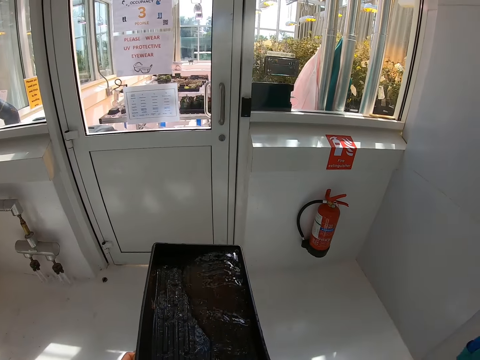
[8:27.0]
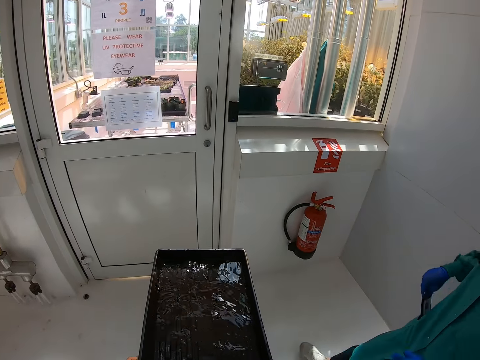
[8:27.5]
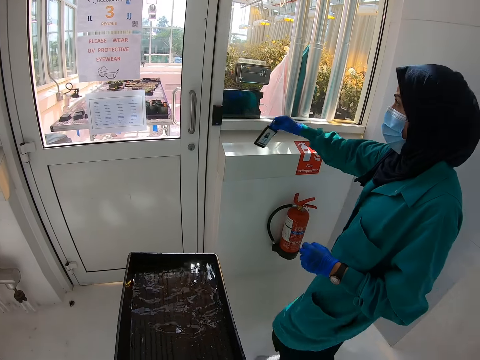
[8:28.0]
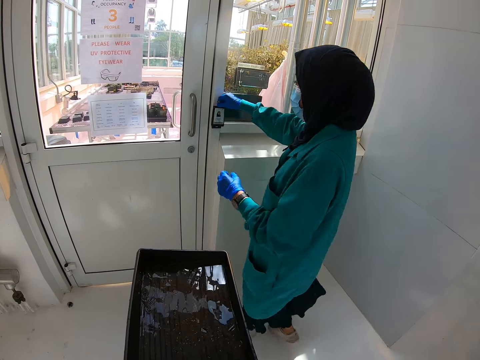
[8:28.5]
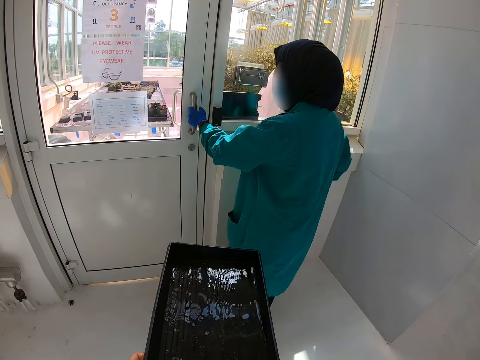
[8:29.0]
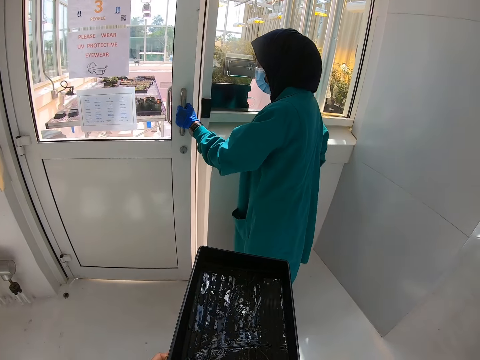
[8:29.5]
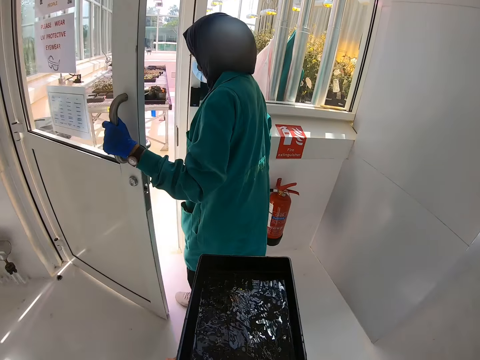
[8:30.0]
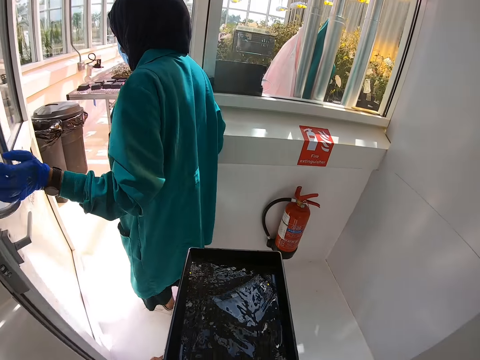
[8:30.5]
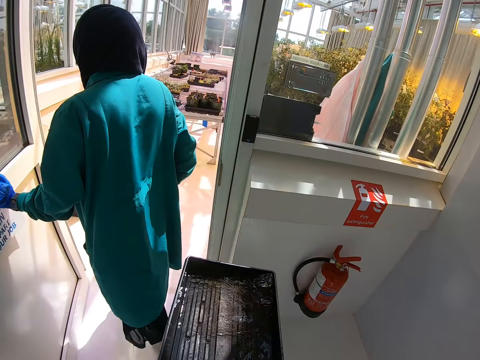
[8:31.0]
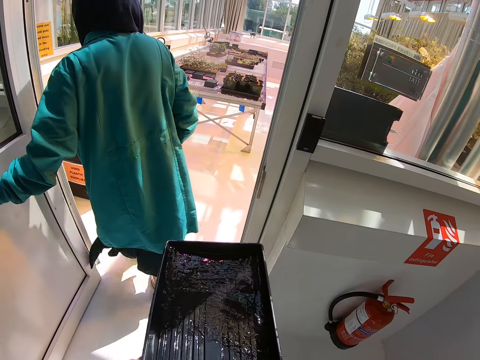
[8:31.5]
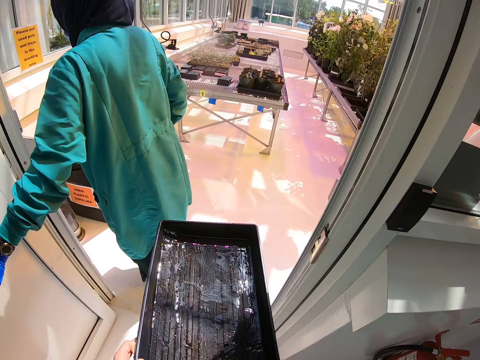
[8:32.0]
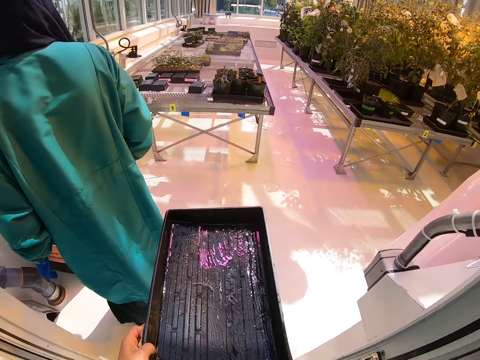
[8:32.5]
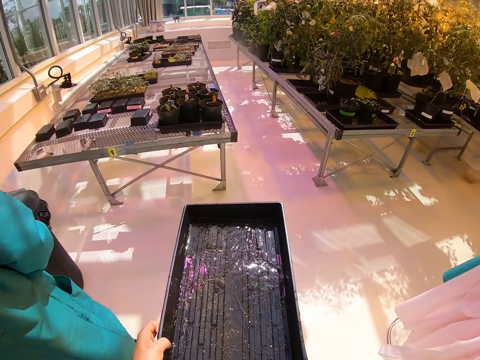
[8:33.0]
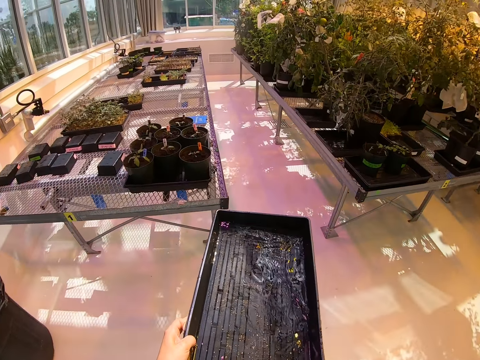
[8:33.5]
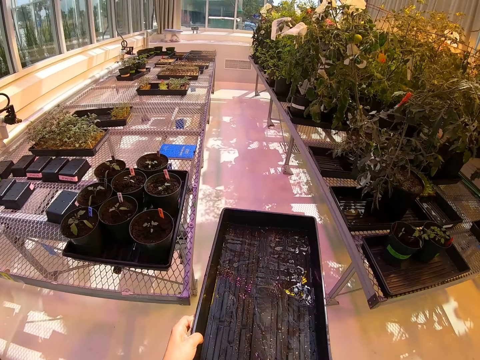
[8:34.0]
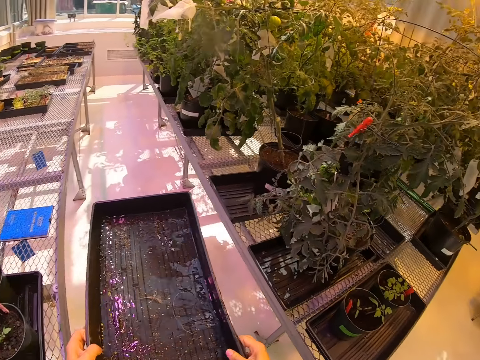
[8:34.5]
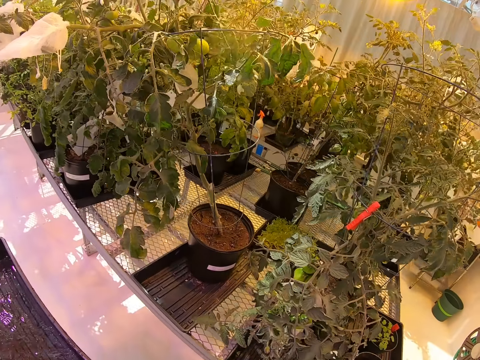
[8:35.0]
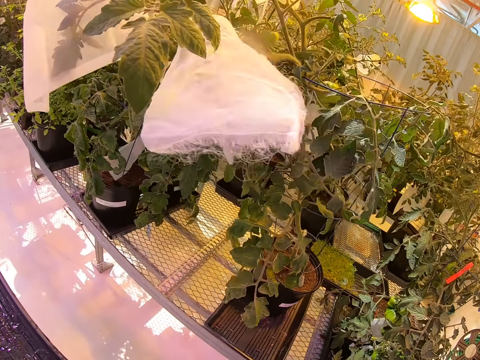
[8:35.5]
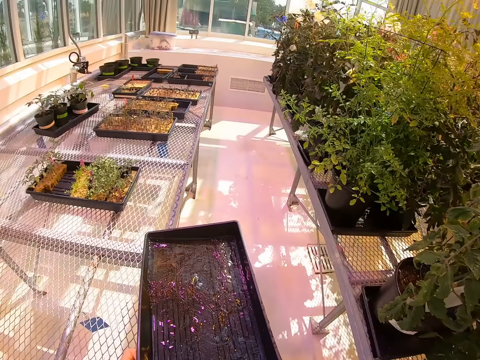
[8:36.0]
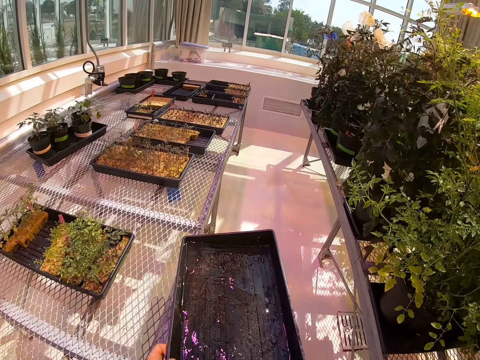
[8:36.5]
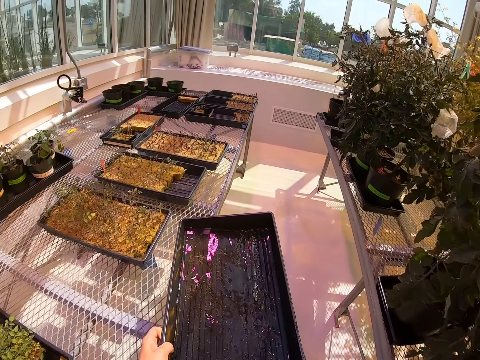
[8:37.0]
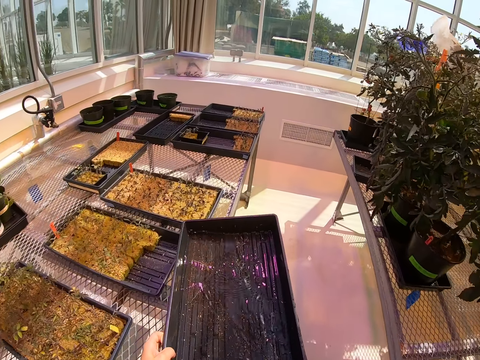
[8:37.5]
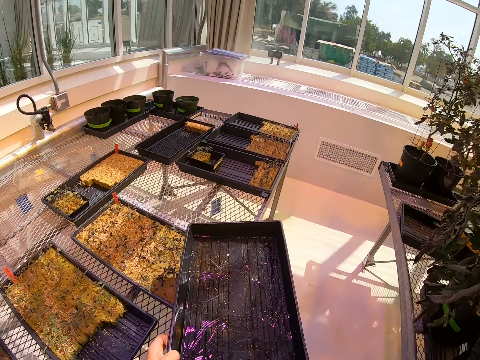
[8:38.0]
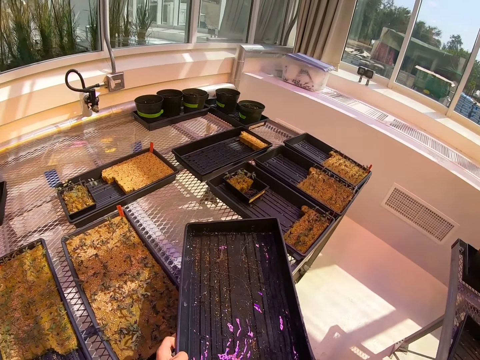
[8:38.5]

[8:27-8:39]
A lady puts a card on a biometric. She opens a door with her hand. The camera wearer walks around a nursery.

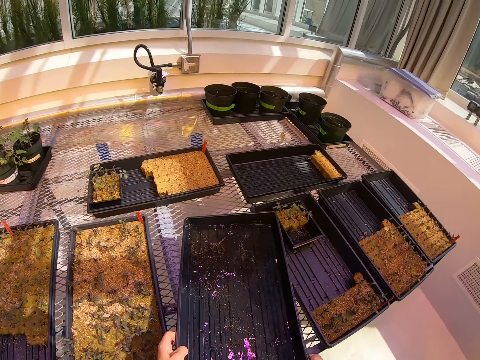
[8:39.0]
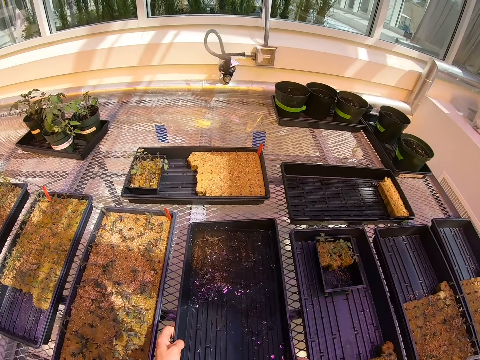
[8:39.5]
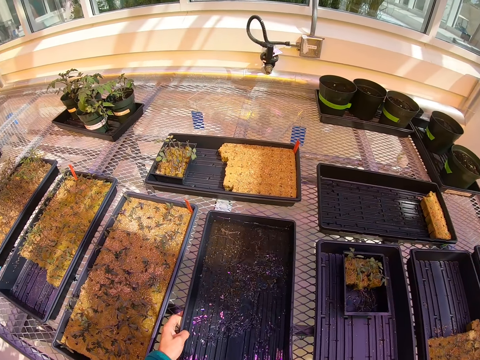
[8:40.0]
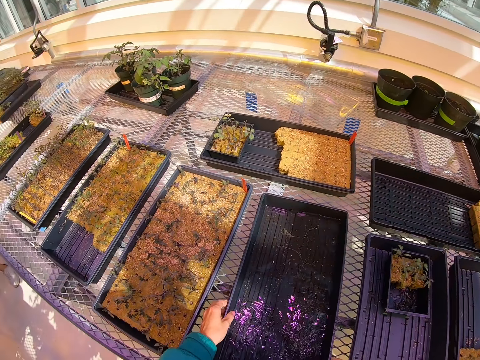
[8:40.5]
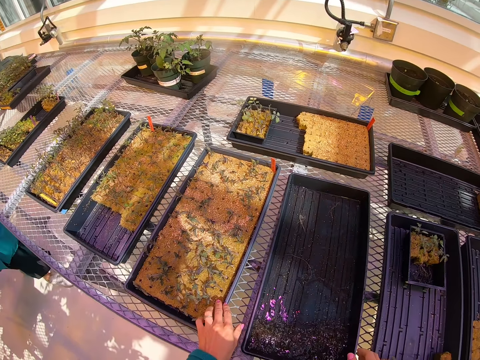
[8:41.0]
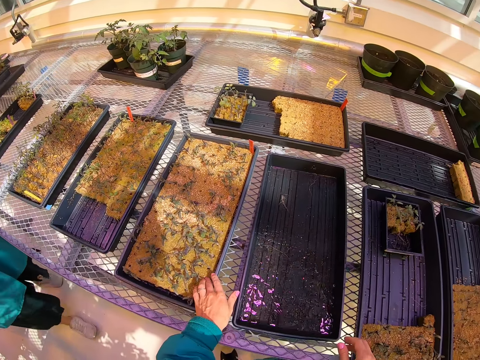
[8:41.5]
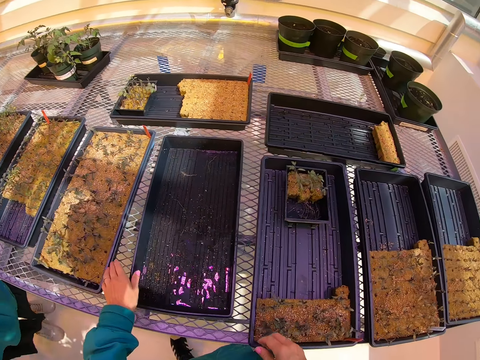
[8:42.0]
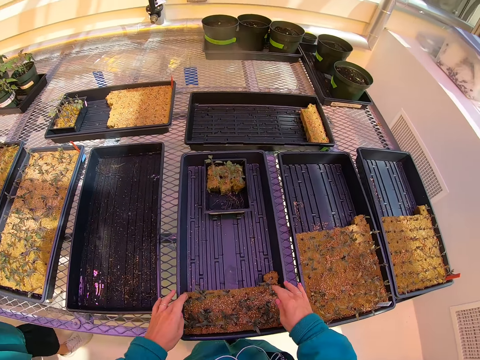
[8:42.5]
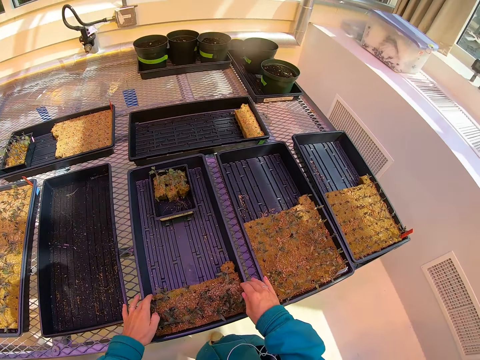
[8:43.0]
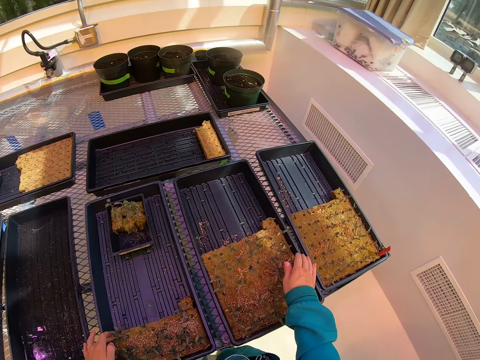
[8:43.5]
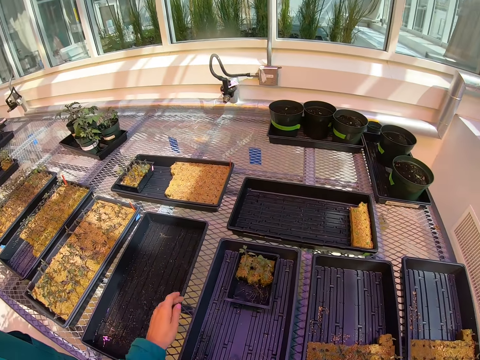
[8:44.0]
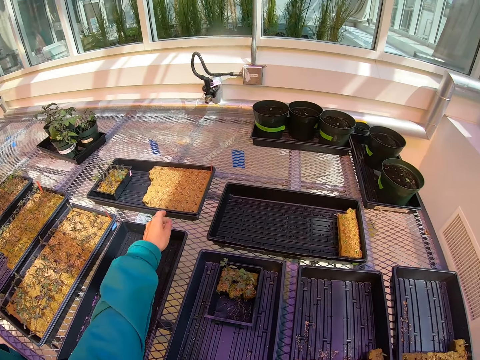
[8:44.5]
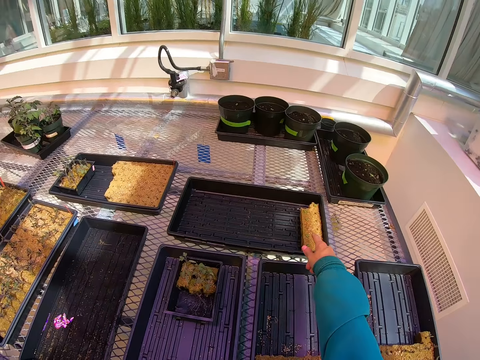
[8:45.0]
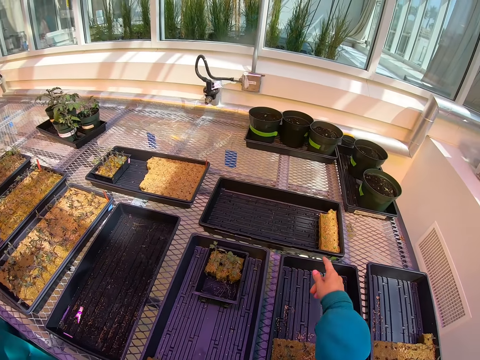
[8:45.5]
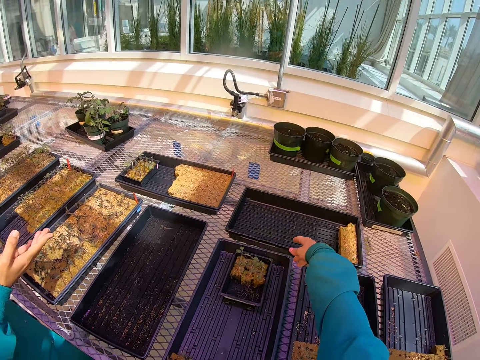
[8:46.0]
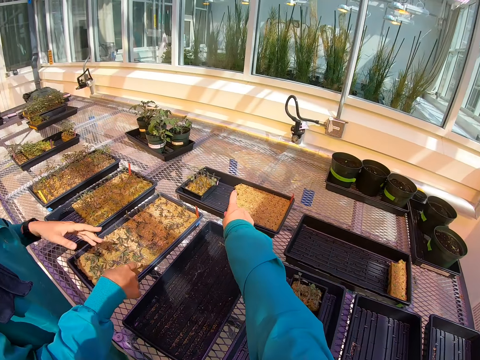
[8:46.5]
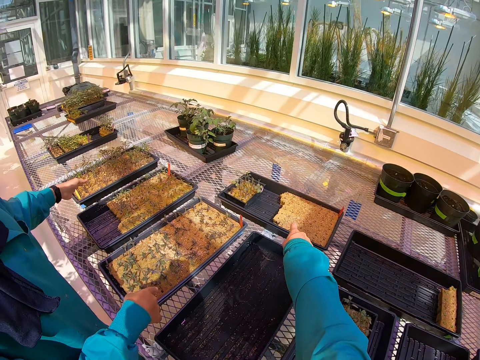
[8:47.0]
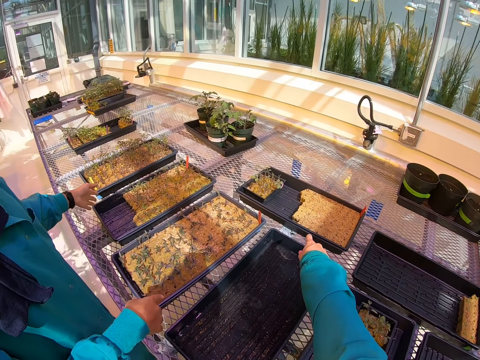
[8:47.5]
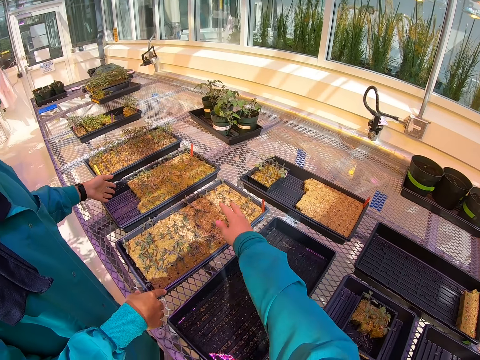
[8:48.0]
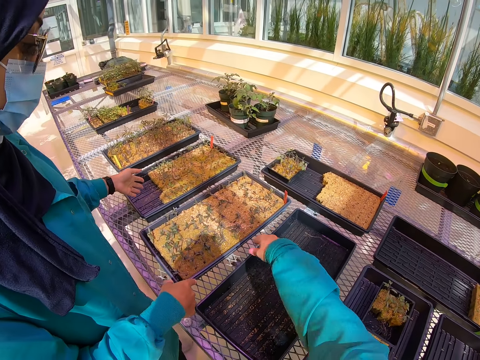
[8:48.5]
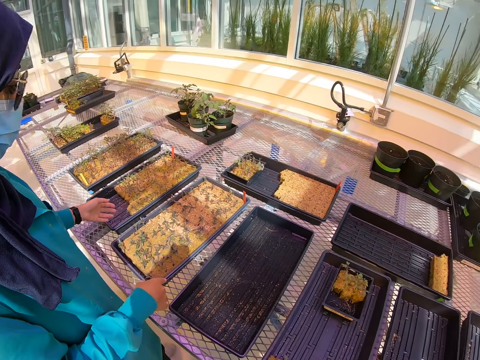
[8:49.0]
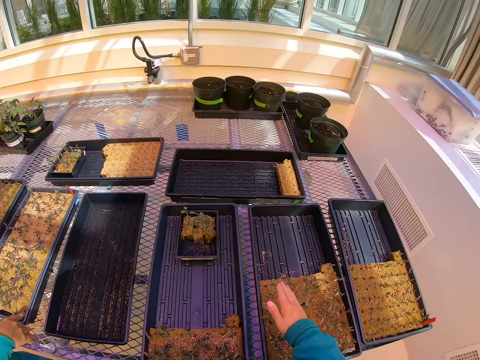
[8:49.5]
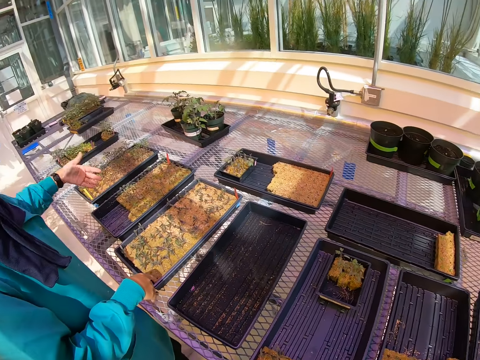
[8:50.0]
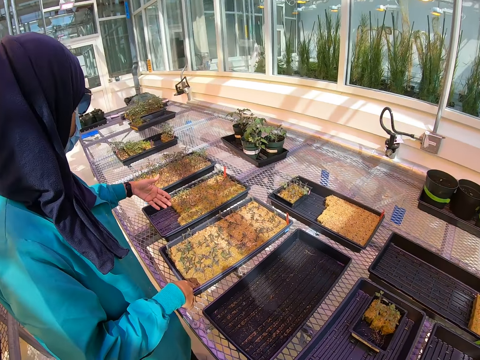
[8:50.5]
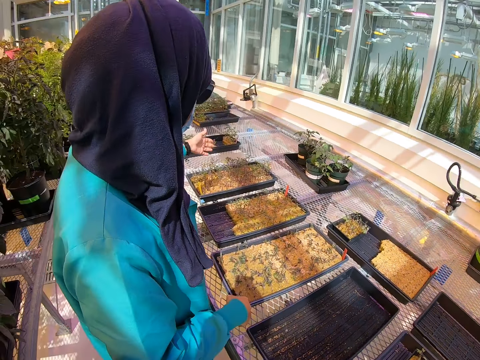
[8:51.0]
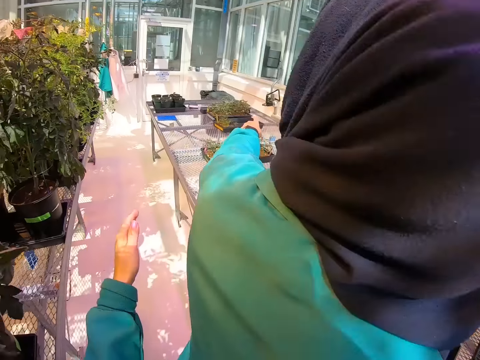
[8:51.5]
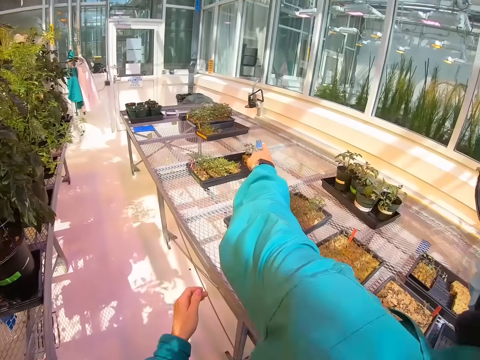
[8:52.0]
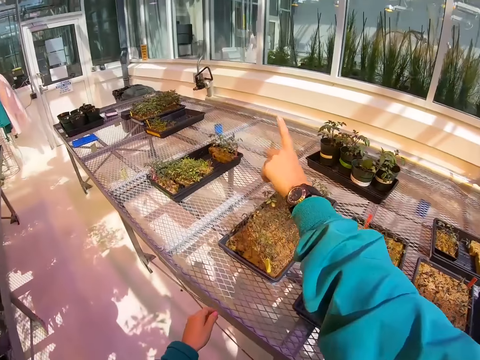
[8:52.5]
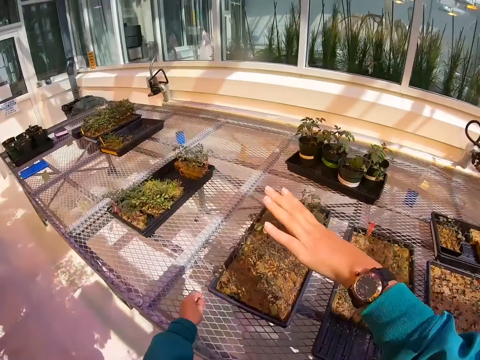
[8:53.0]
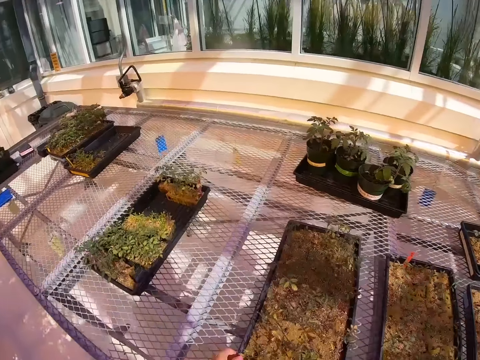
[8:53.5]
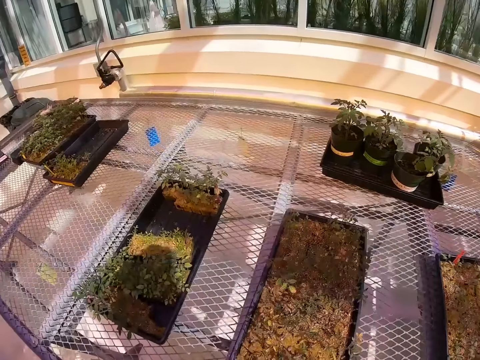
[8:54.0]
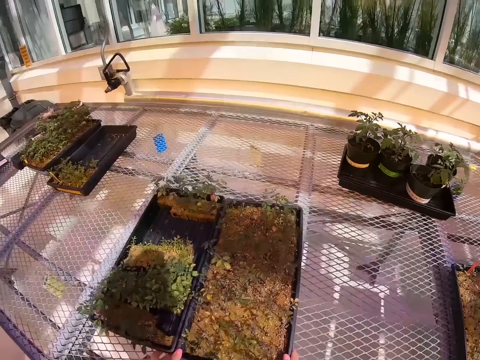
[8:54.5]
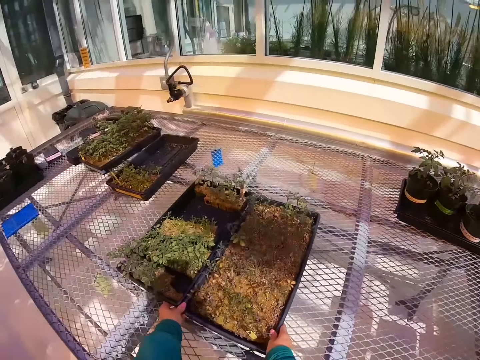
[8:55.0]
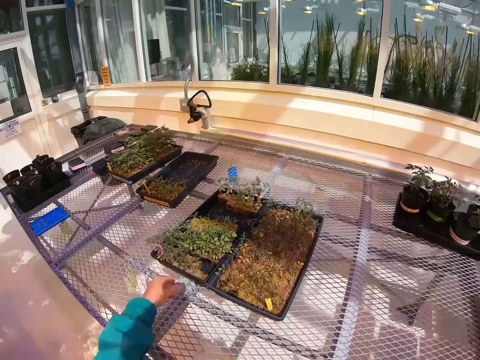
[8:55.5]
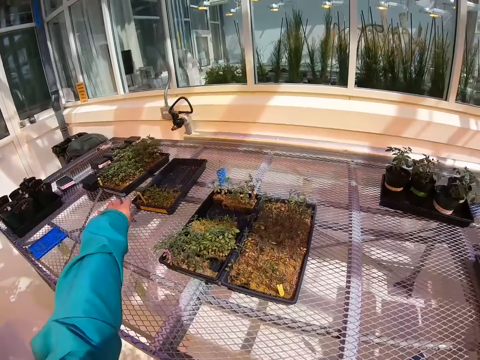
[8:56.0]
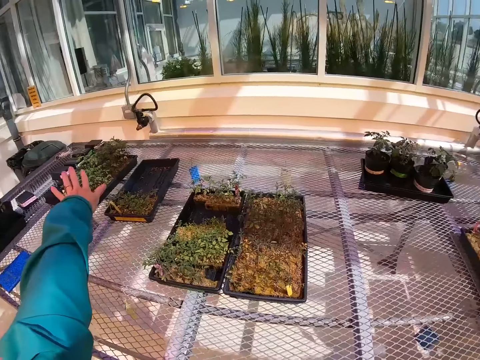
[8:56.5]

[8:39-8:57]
The camera wearer puts the plastic tray on the wire mesh panel table in a nursery. A lady walks around the nursery. The camera wearer holds the plastic tray on the wire mesh panel table. He points at the trays with his hands and stands on the floor. The lady stands on the floor and points at the trays with her hands. The camera wearer walks around the nursery. He moves the plastic tray on the wire mesh panel table. He stands on the floor and points at the trays with his hand.
